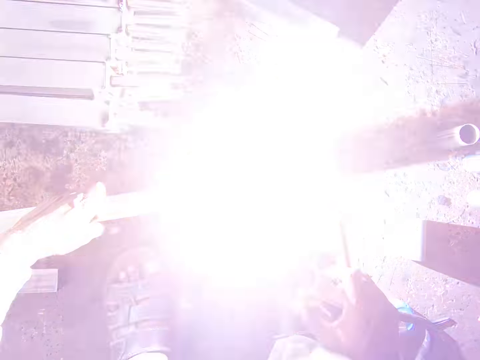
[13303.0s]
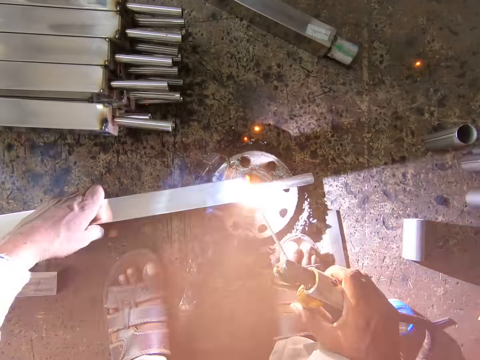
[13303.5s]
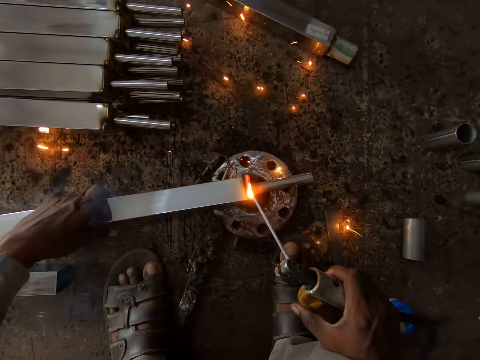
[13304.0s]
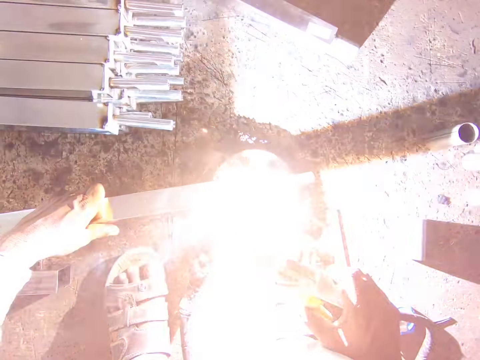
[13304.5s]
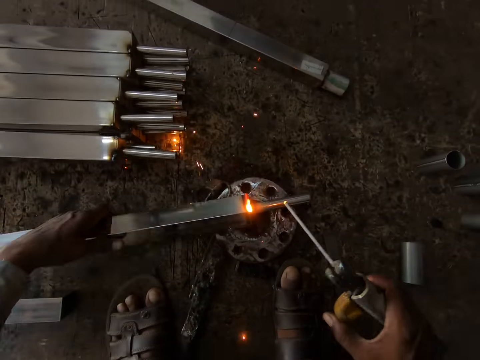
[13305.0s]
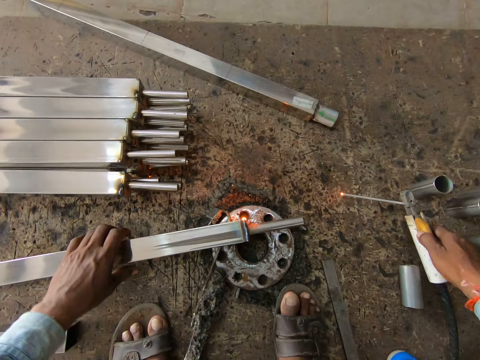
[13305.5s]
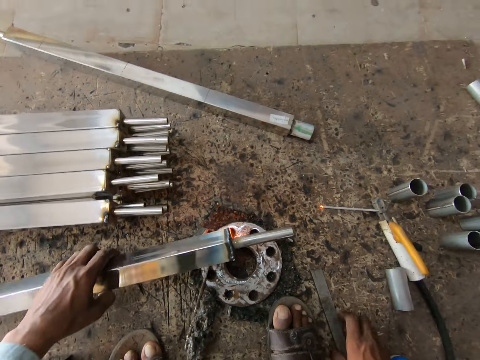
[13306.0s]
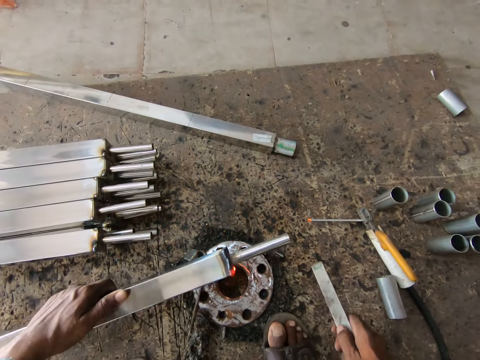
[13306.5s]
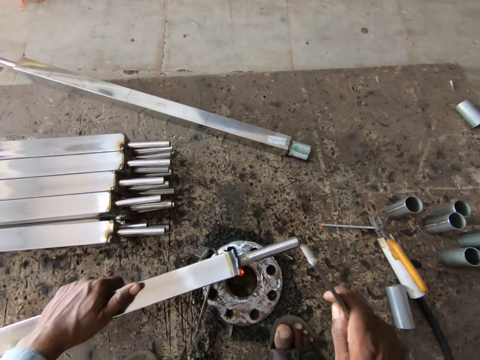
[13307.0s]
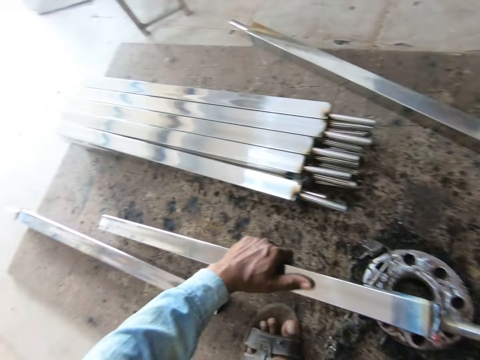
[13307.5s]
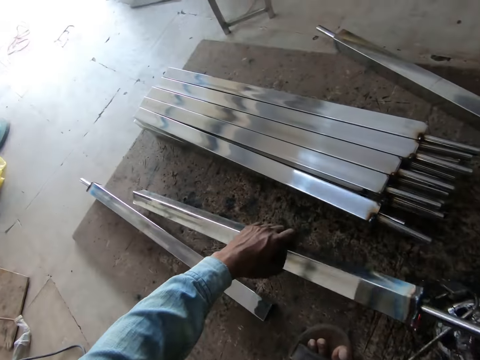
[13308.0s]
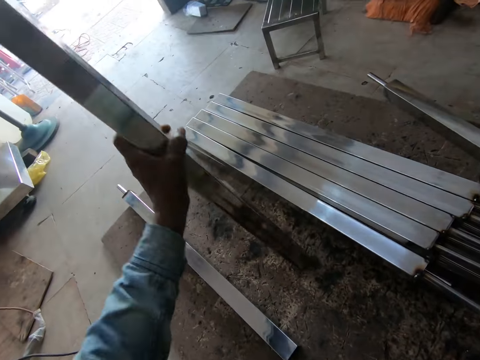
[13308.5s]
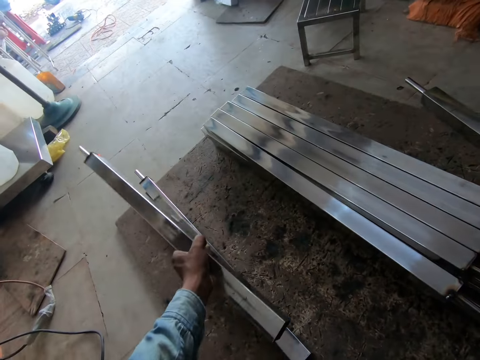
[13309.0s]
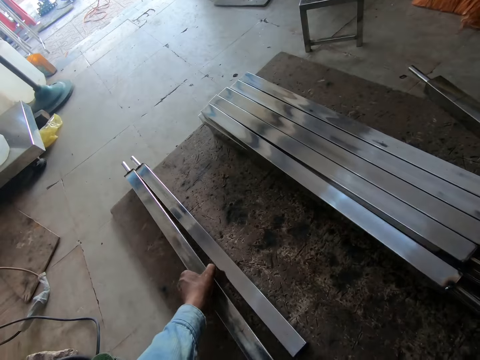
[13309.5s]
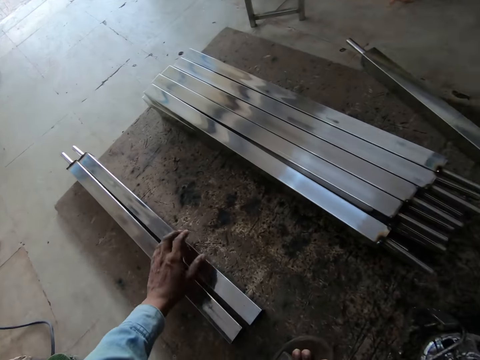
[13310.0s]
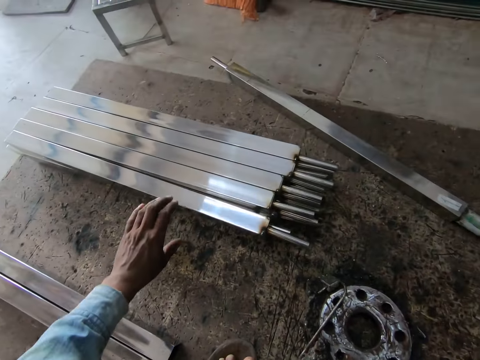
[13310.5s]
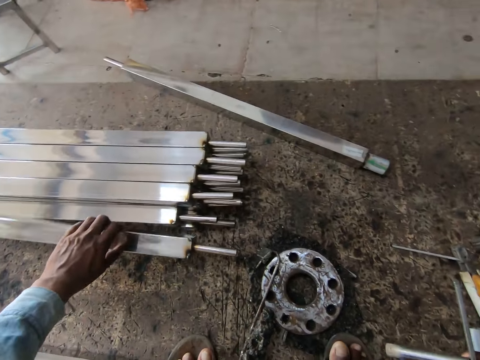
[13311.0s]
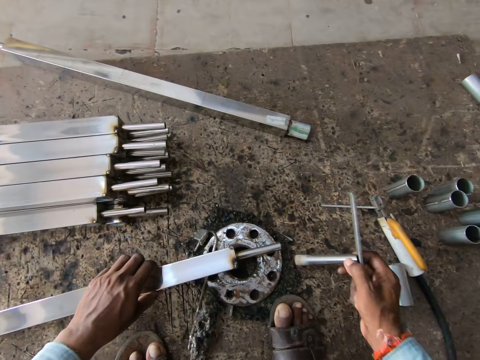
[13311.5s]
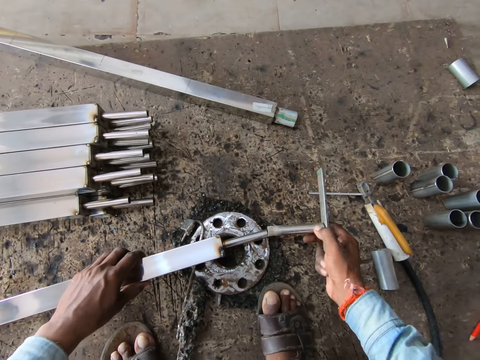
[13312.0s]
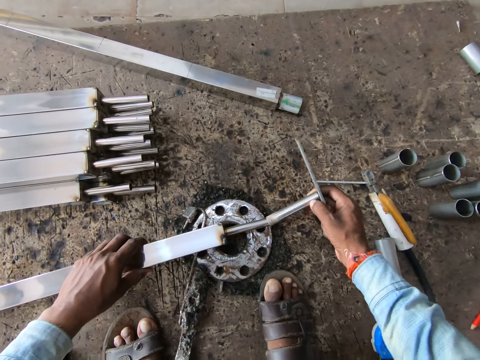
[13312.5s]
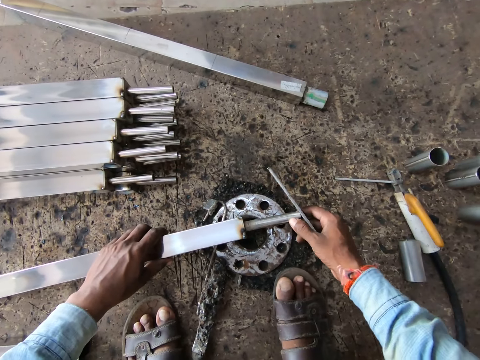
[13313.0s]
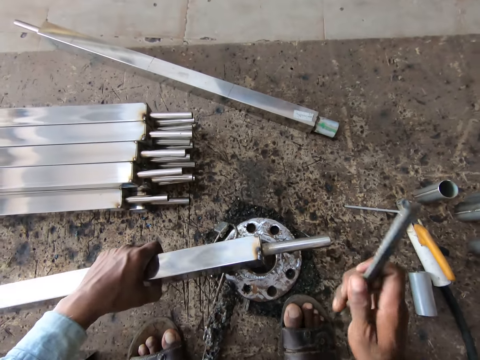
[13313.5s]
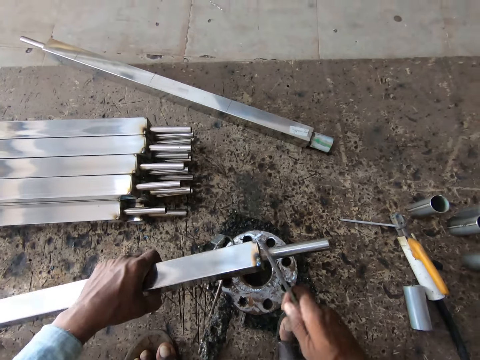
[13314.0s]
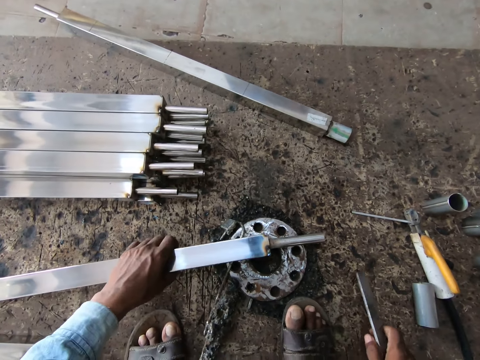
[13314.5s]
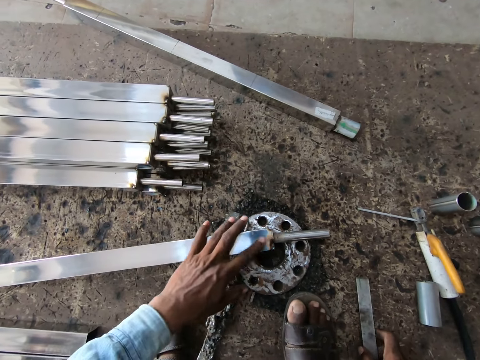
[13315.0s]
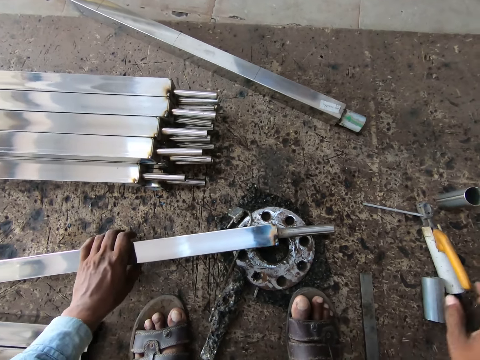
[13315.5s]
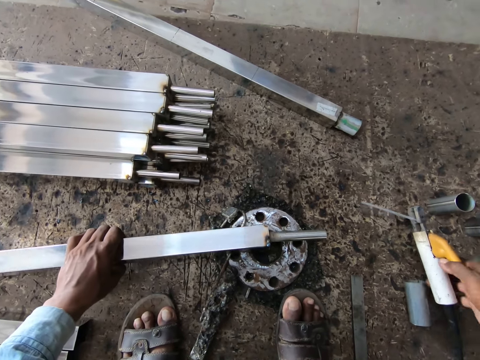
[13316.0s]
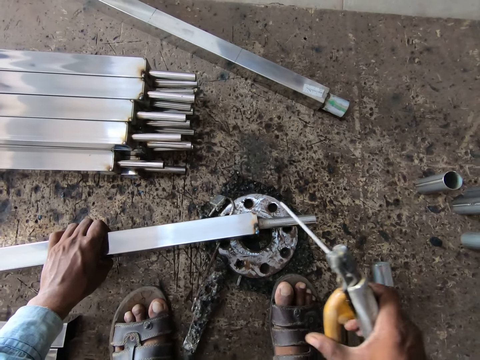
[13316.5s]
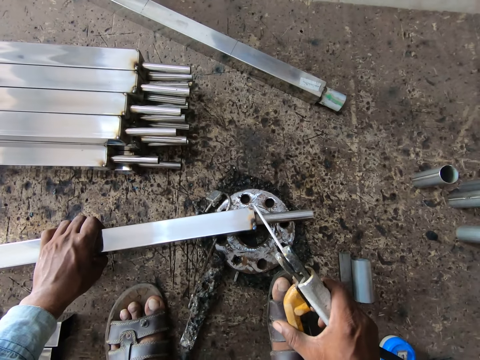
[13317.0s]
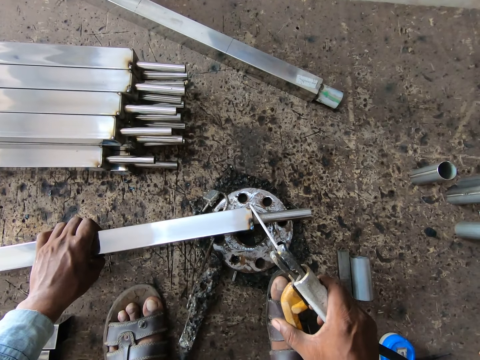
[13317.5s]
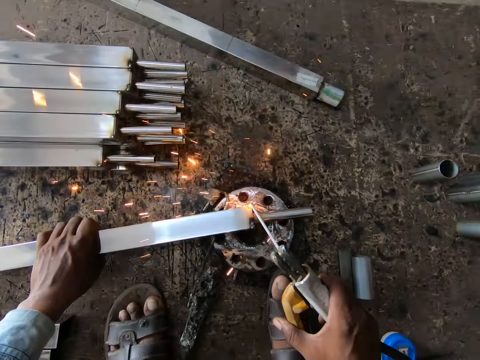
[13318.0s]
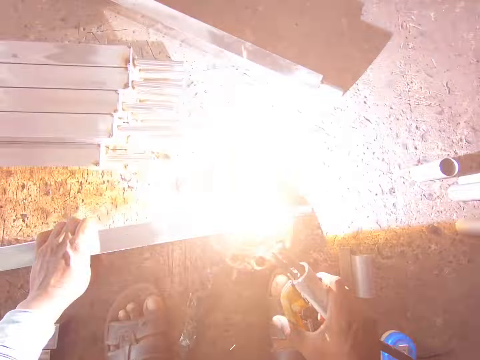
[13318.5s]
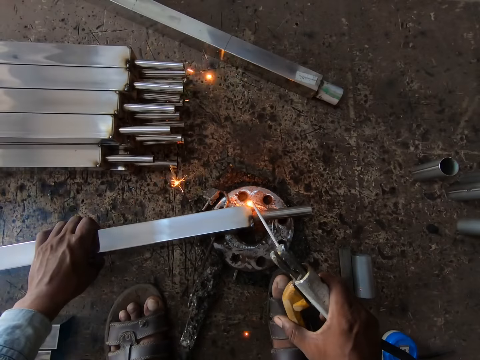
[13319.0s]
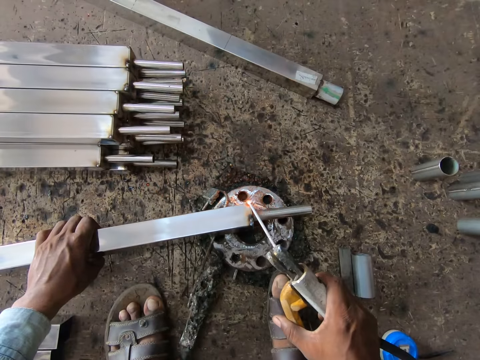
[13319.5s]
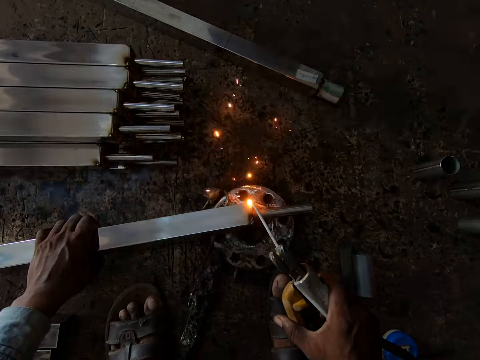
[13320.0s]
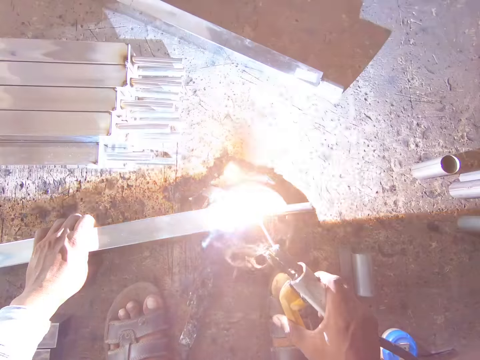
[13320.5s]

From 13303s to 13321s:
The camera wearer drops the welding tong or welder in his right hand on the ground. He turns the welded stainless metal on the ground with his left hand. He picks the piece of metal from the ground with his right hand. He turns the metal. He hits the welded stainless metal in his left hand on the ground with the piece of metal in his right hand. He stands the welded stainless metal on the ground with his left hand. He removes the fitted piece of metal from the welded stainless metal with his right hand. He moves the metal and turns the metal. He drops the welded stainless metal in his left hand on the ground. He touches the welded stainless metal on the ground with his left hand. He moves the metal. He picks up a stainless metal from the ground with the left hand. He fits a piece of hollow metal in his right hand on the stainless metal on the ground in his left hand. He puts the metal down. He hits the stainless metal in his left hand with the piece of metal in his right hand. He lifts the metal. He drops the stainless metal in his left hand on the ground. He moves his left hand on the stainless metal on the ground. He touches the metal and holds the metal. He picks up the welding tong from the ground with his right hand. He welds the stainless metal with the welding tong in his right hand. He puts the welder on the metal.

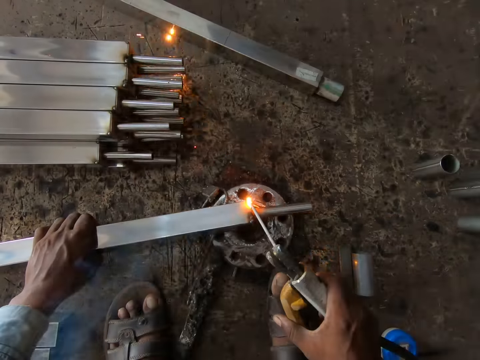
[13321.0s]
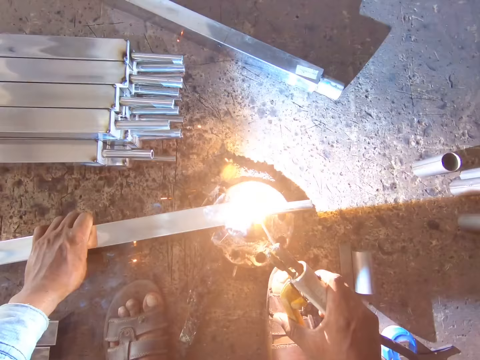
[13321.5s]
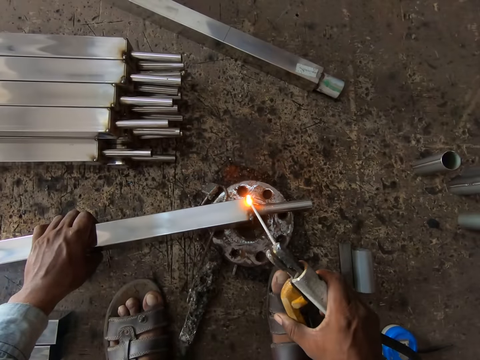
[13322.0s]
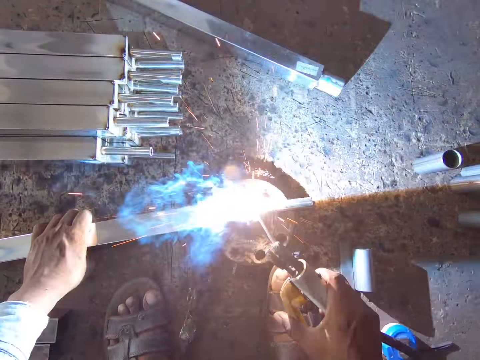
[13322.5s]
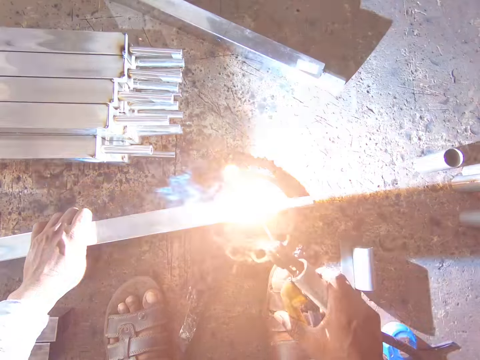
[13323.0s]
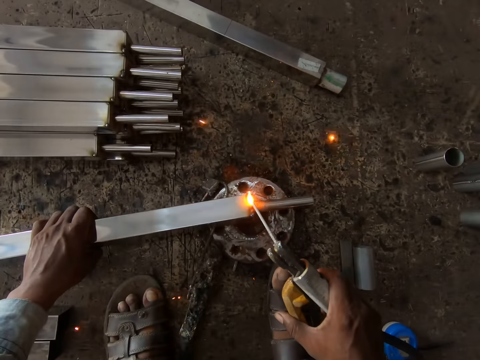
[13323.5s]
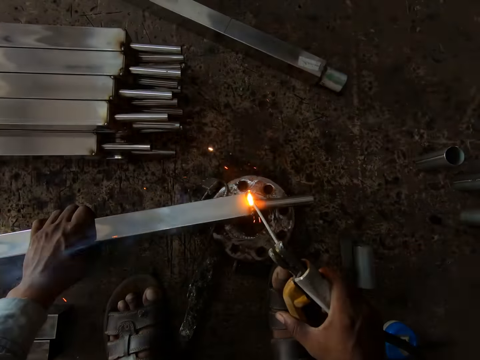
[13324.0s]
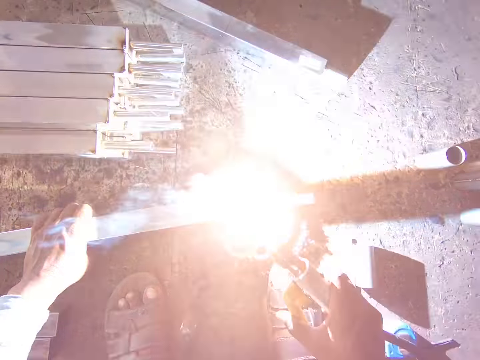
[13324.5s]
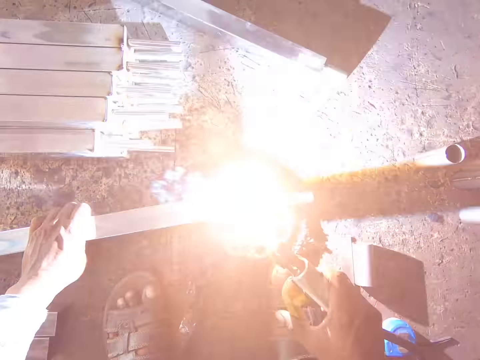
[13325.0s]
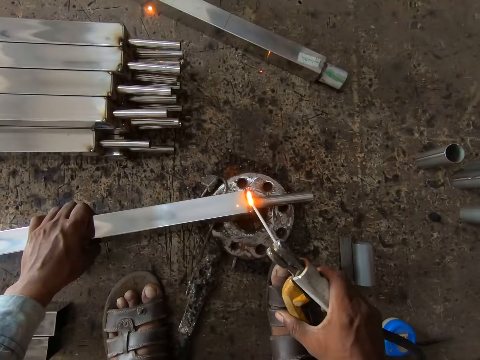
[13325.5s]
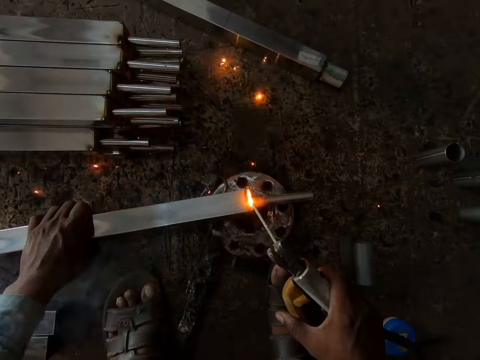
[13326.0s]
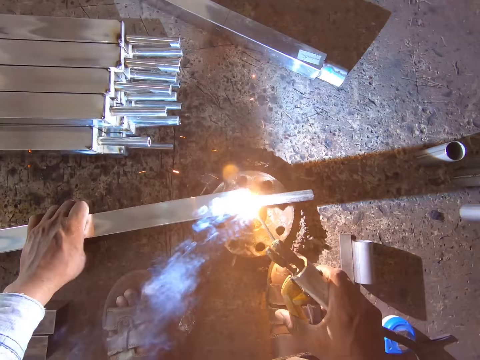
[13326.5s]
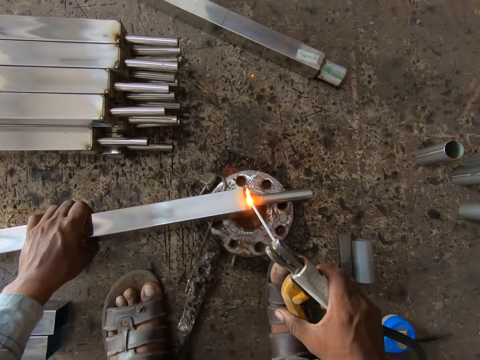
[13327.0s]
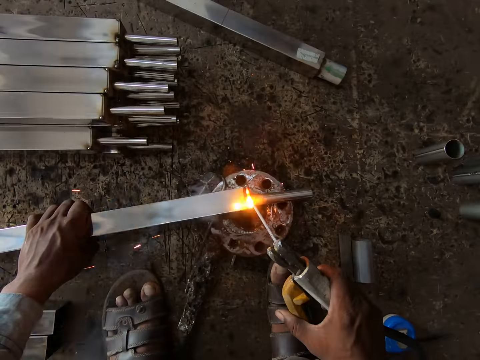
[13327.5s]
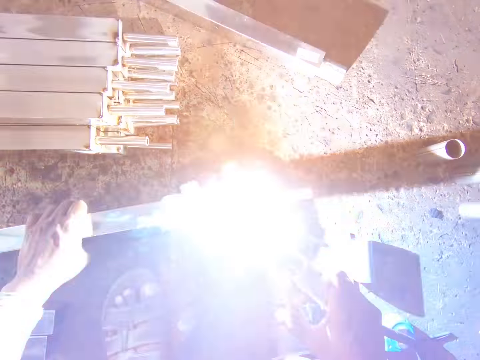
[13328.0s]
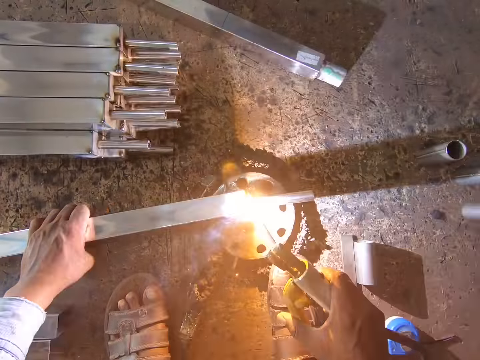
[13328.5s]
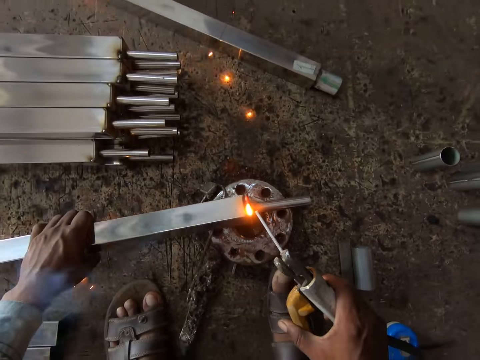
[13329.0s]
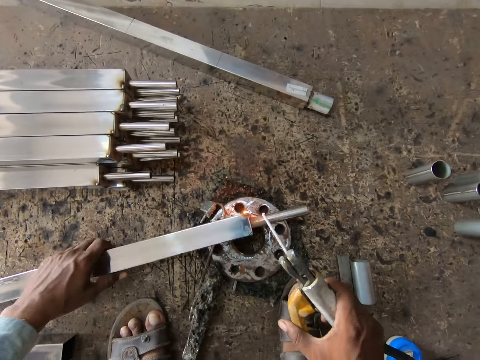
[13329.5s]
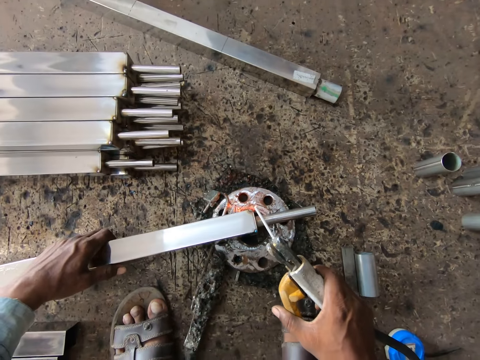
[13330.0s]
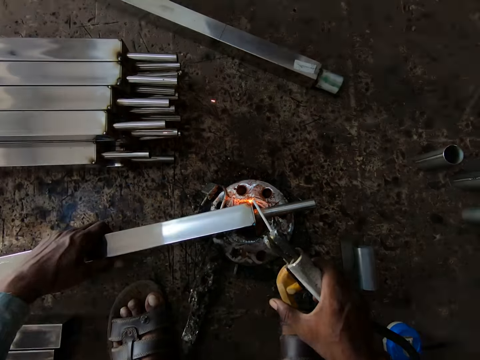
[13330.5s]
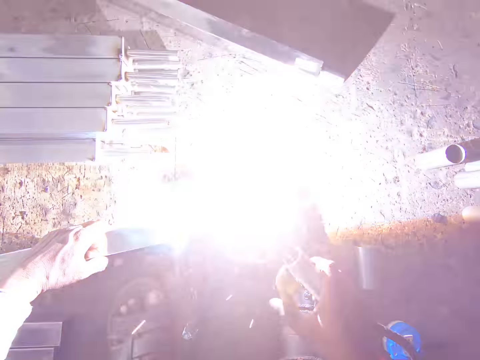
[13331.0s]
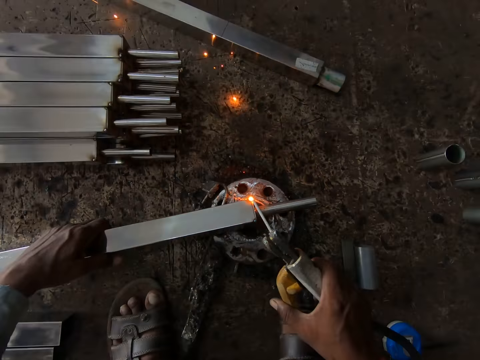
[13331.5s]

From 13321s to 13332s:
The camera wearer turns the welded stainless metal on the ground with his left hand. He moves the metal and puts the welder on the metal. He welds the stainless metal with the welding tong in his right hand.
